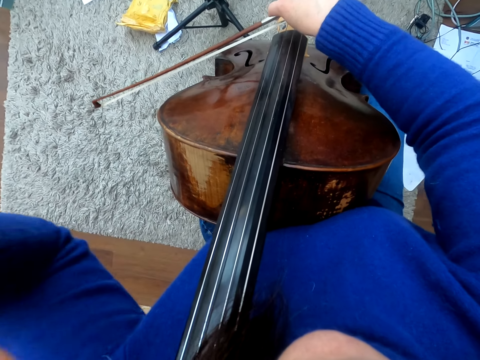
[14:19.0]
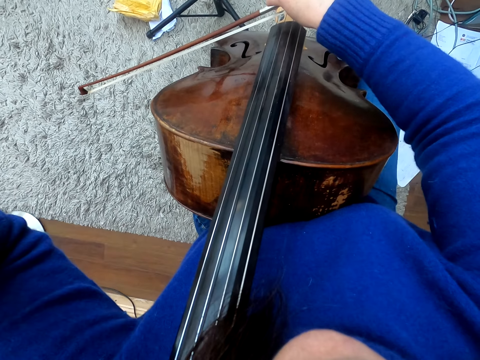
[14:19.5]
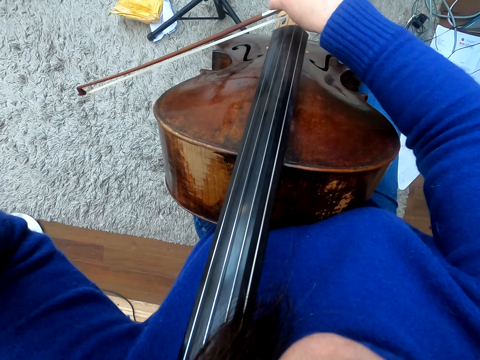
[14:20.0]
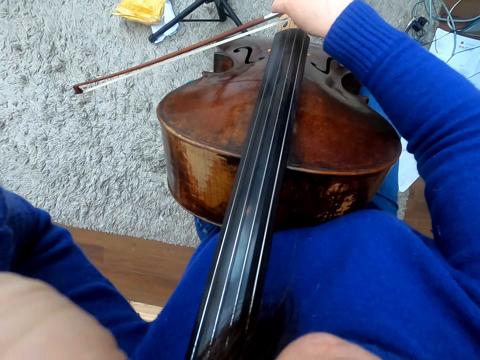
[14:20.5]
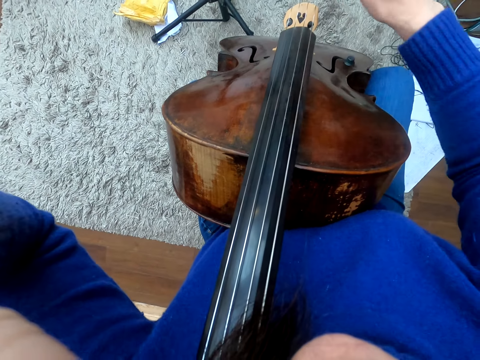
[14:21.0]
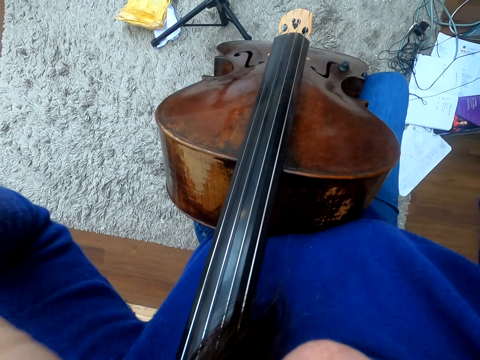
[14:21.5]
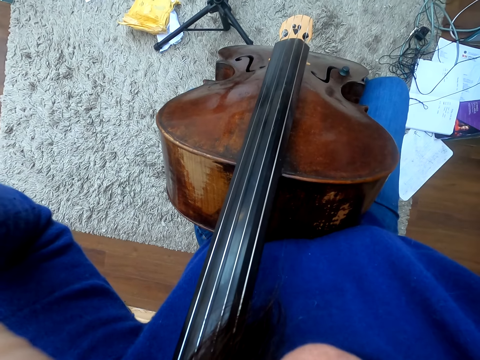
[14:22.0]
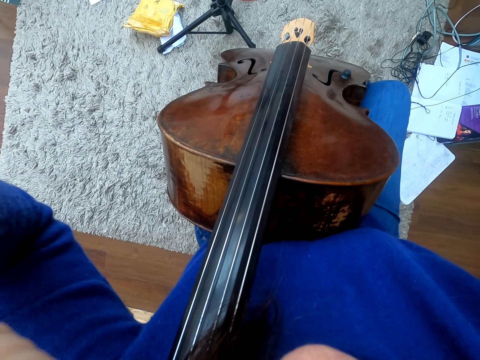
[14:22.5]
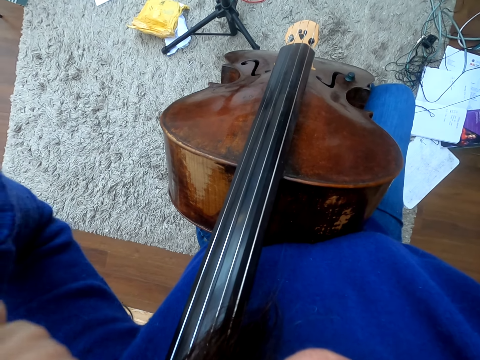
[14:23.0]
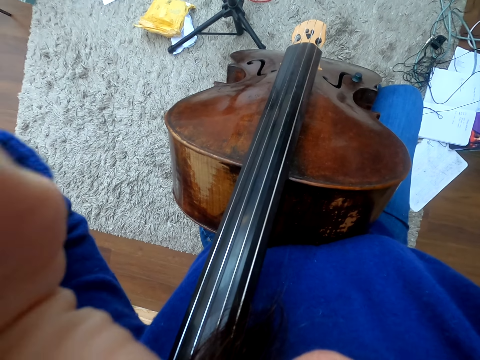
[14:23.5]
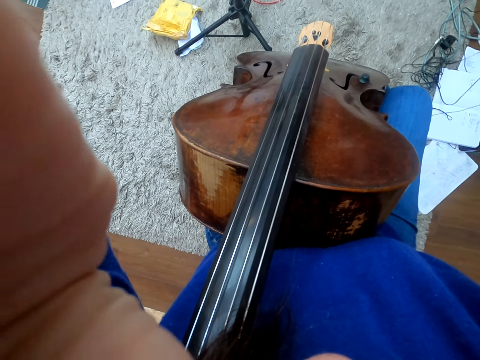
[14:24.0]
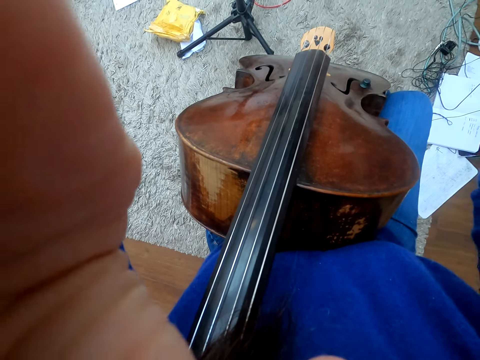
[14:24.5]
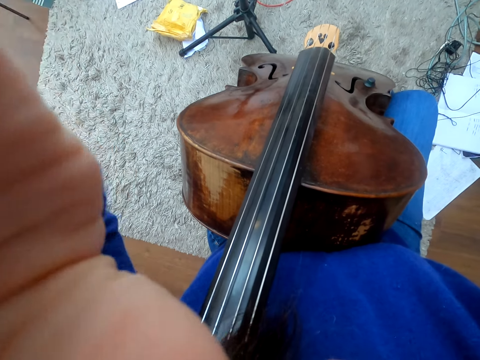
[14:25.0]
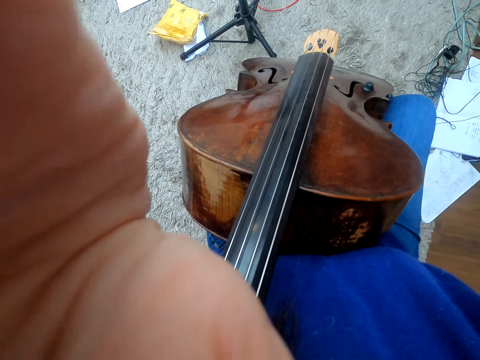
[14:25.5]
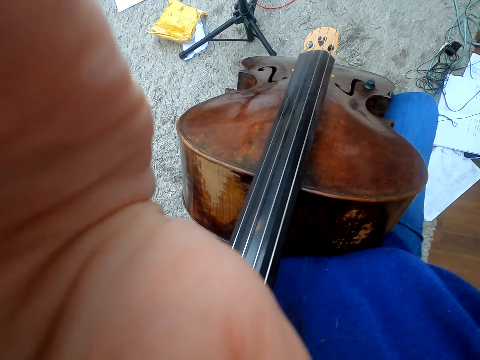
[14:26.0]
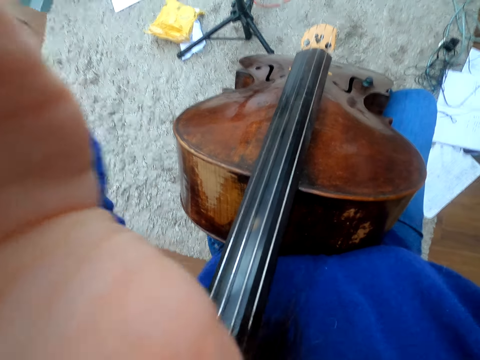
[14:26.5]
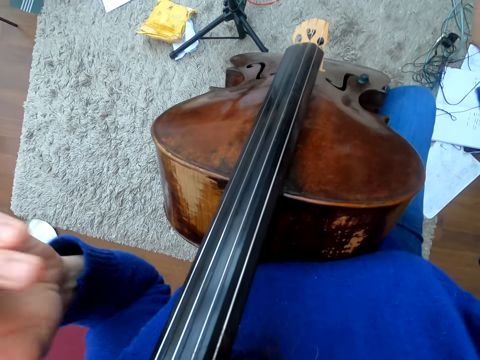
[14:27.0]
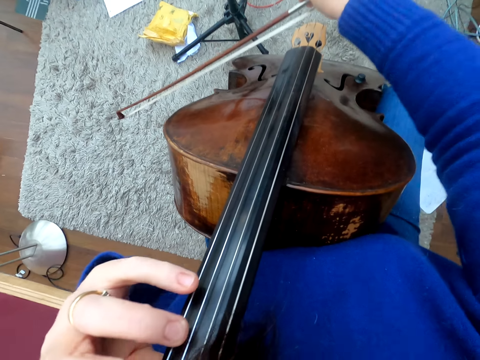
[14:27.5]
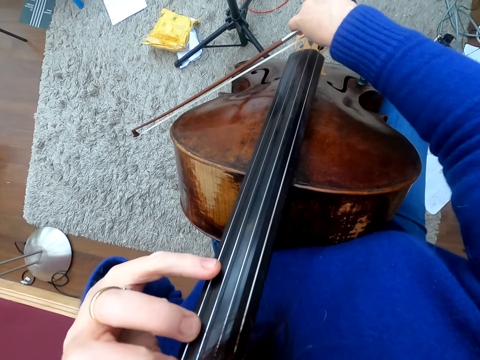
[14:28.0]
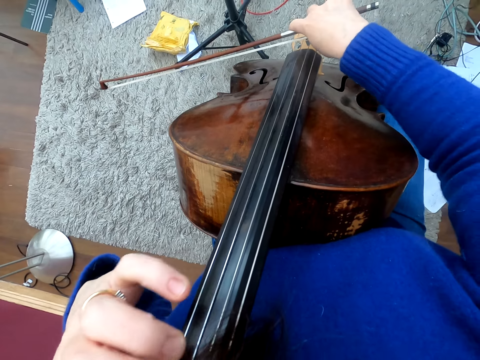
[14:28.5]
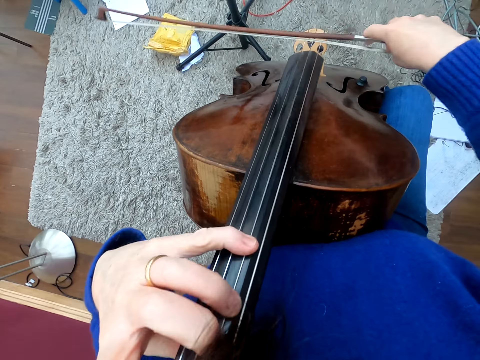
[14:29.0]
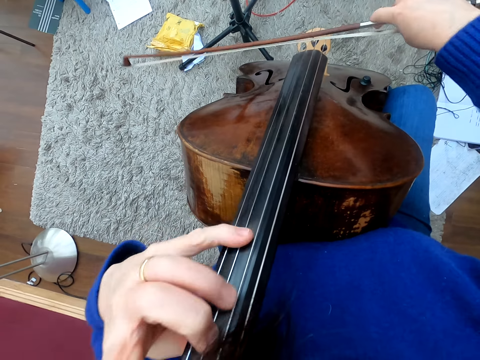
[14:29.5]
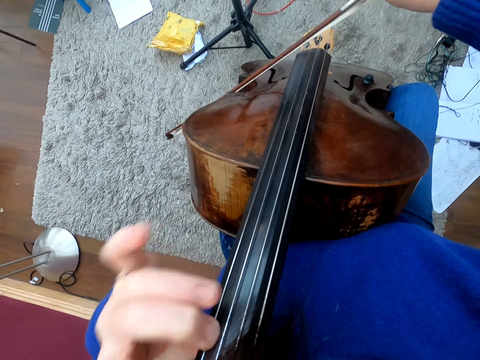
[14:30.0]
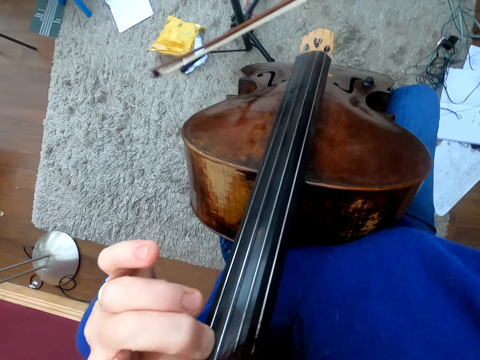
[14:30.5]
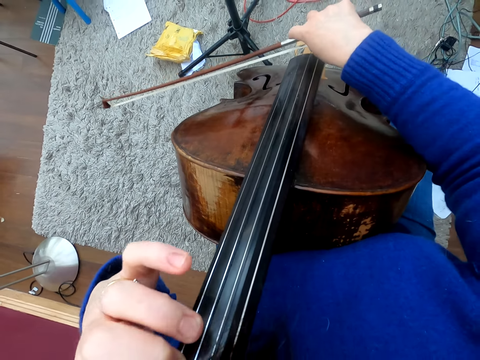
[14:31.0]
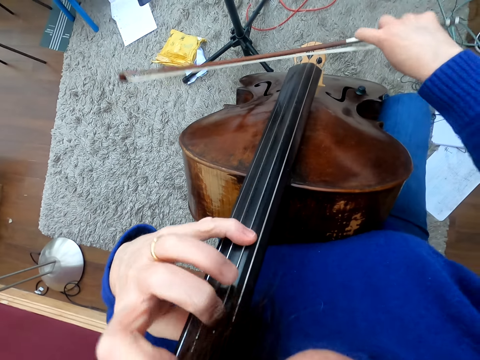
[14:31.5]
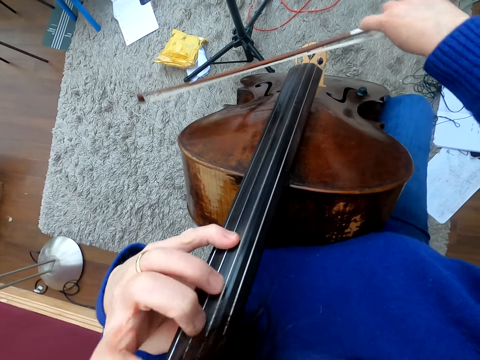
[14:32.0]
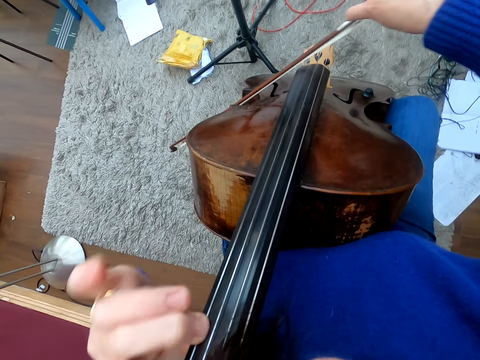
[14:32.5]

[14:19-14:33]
The camera wearer touches something. They adjust a camera. They play violin.

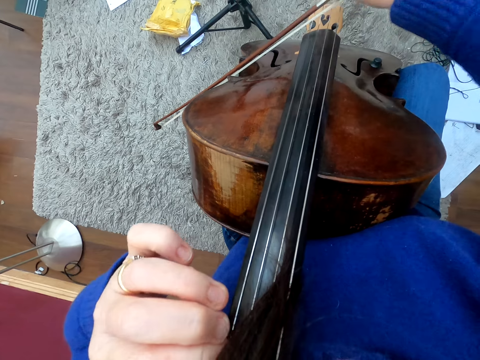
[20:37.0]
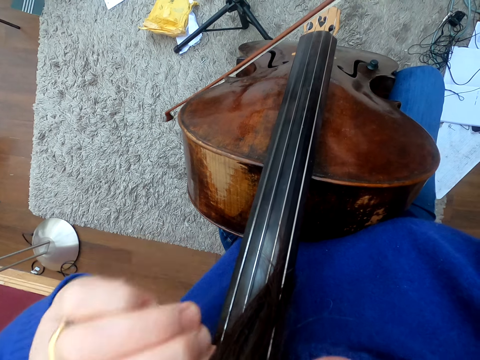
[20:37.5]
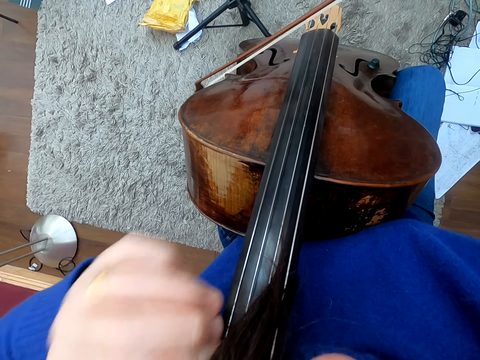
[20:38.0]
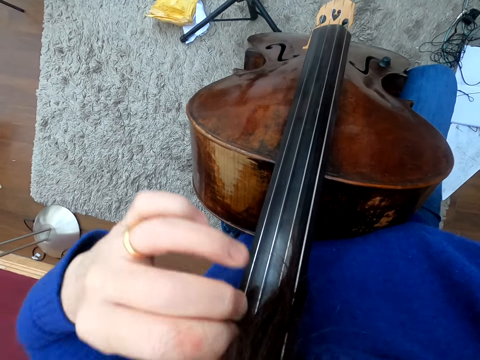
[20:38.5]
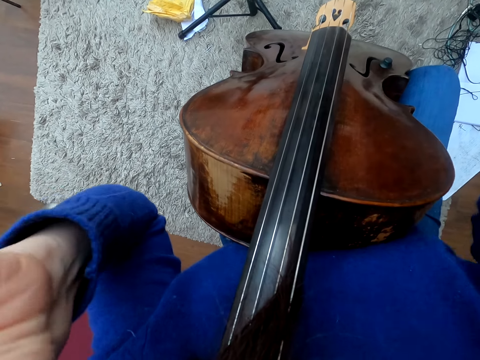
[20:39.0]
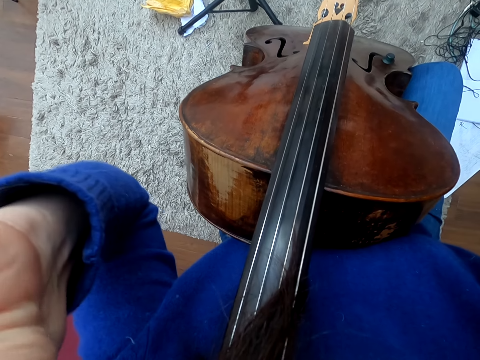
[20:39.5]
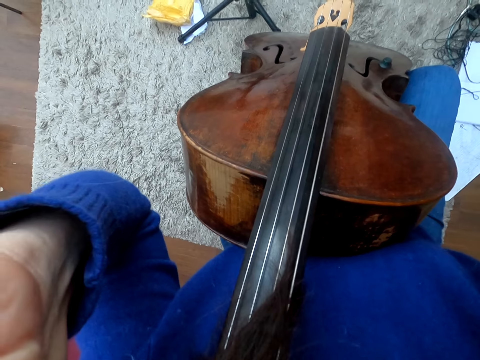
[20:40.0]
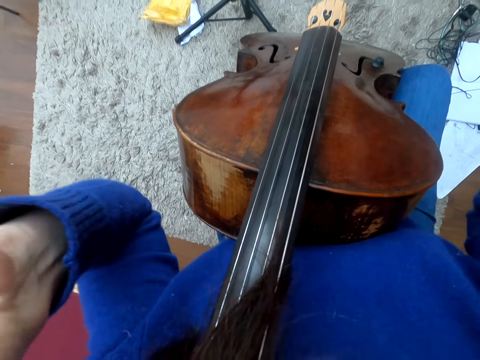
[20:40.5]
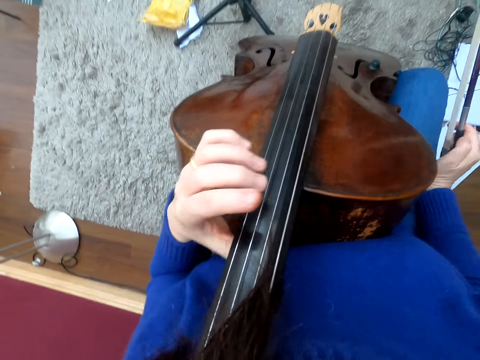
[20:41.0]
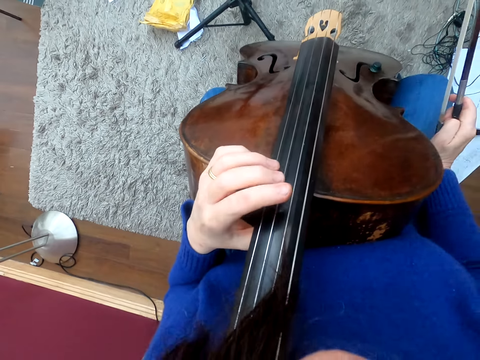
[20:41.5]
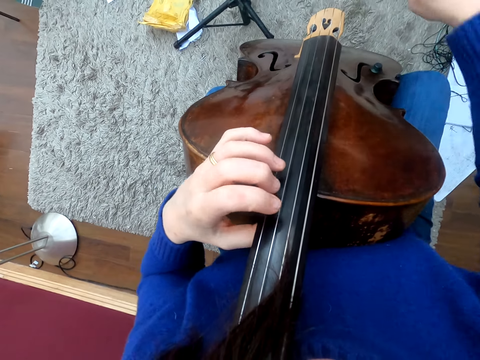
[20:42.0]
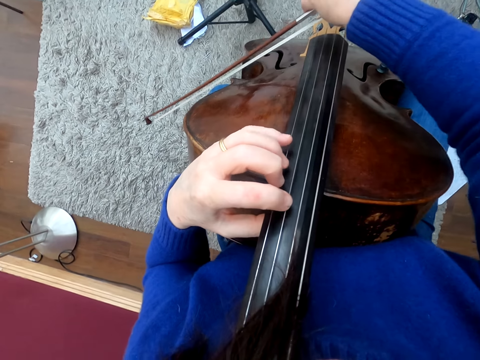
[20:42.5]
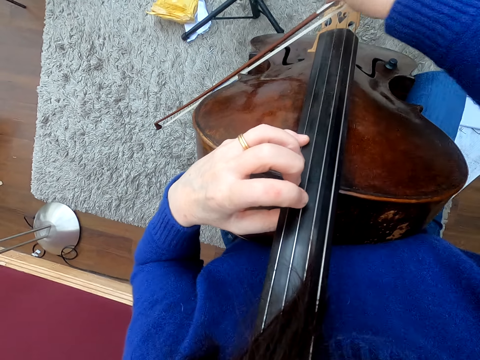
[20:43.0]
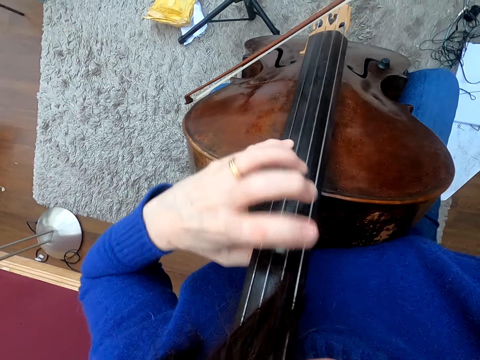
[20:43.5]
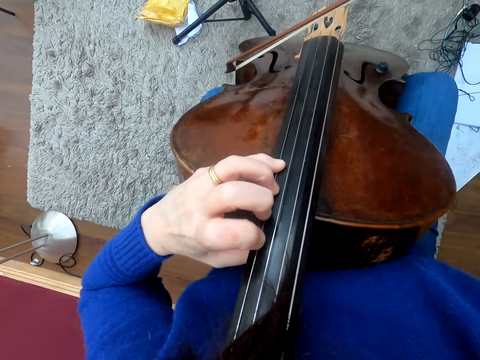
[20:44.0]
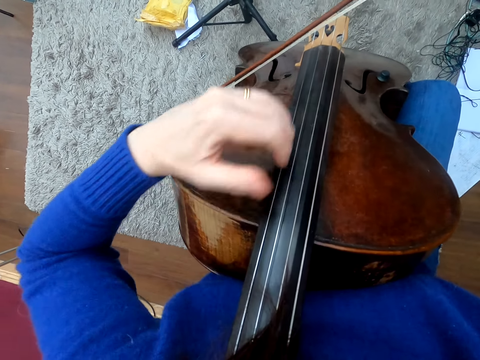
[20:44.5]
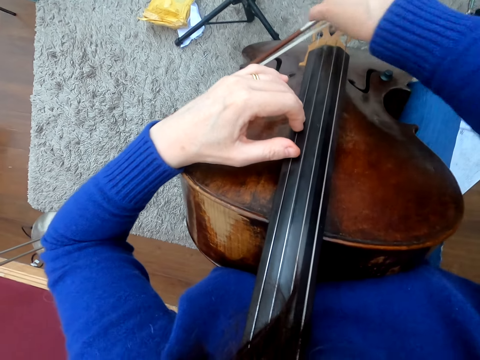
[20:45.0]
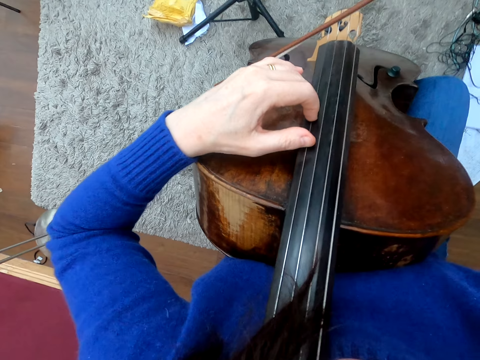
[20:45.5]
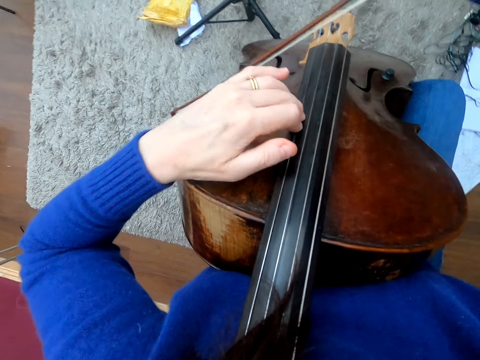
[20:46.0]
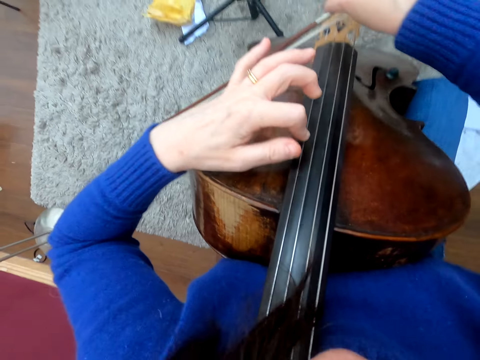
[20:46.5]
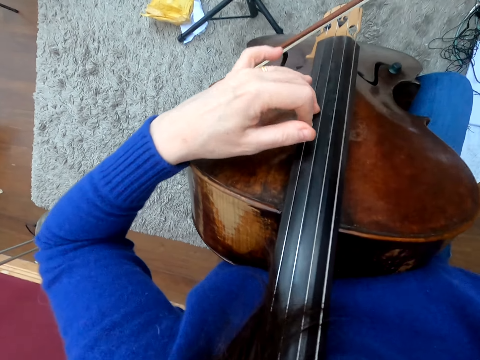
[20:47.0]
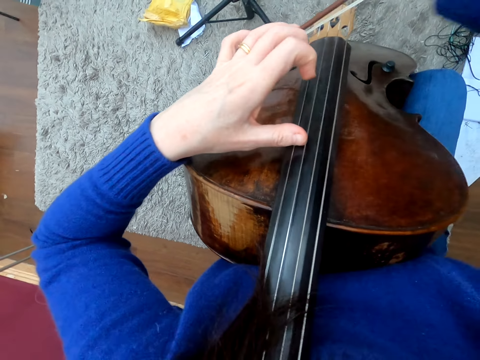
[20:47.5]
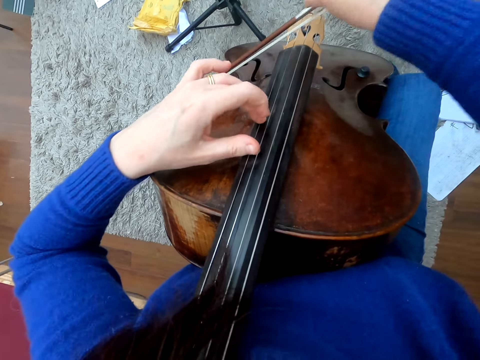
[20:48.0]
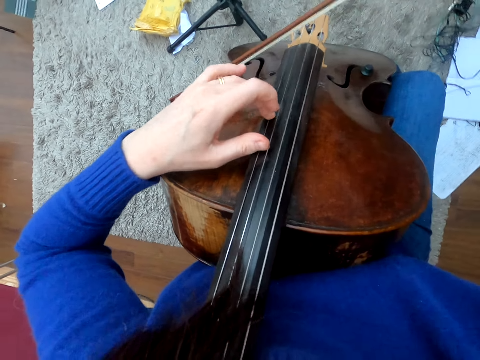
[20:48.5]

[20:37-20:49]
The camera wearer touches something. They play a double bass.
